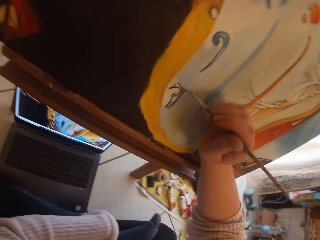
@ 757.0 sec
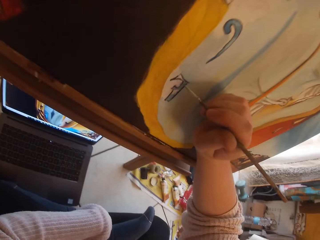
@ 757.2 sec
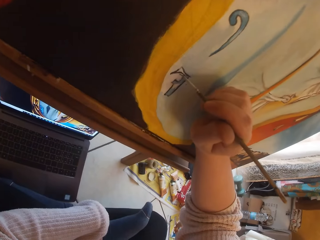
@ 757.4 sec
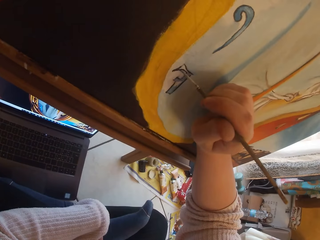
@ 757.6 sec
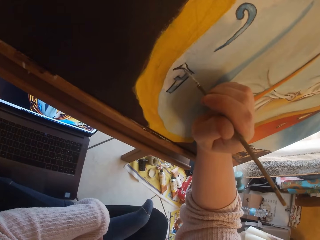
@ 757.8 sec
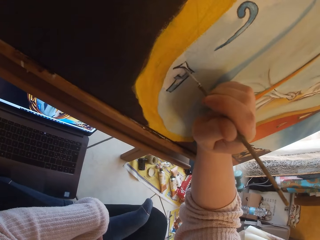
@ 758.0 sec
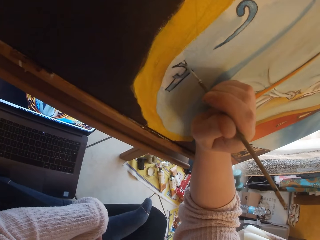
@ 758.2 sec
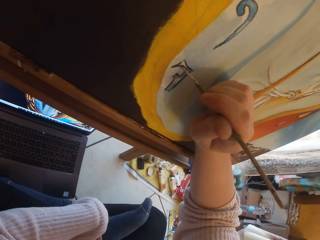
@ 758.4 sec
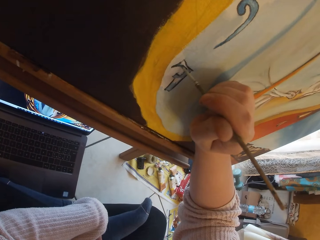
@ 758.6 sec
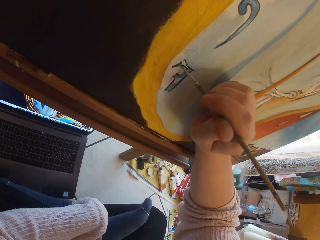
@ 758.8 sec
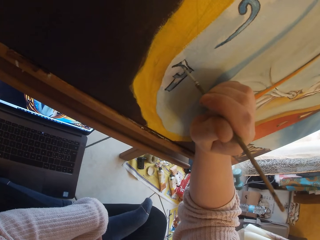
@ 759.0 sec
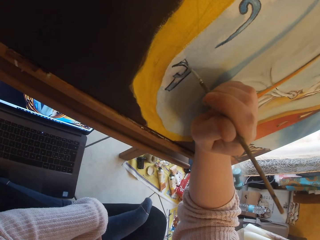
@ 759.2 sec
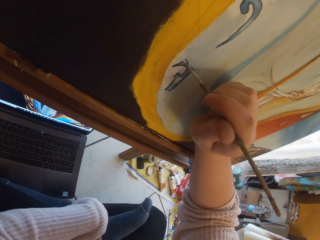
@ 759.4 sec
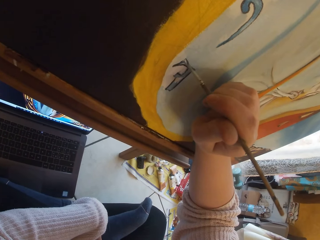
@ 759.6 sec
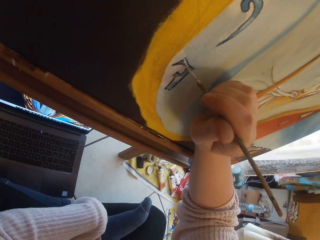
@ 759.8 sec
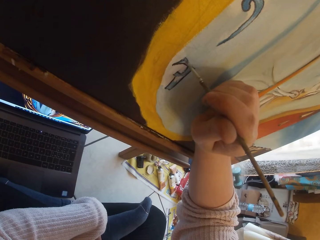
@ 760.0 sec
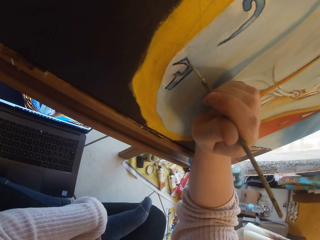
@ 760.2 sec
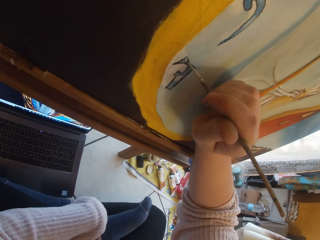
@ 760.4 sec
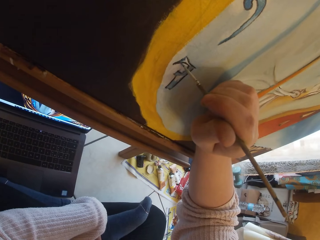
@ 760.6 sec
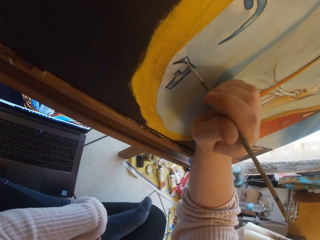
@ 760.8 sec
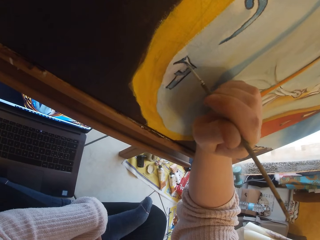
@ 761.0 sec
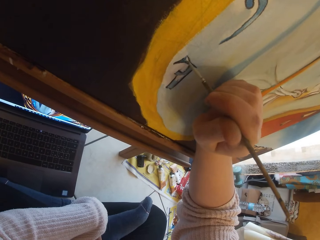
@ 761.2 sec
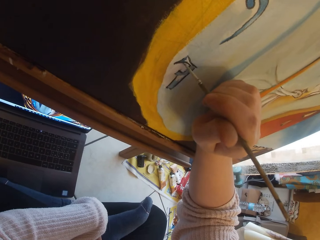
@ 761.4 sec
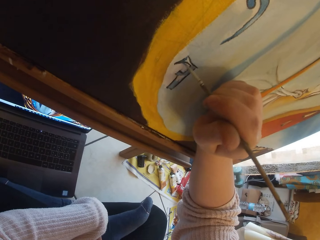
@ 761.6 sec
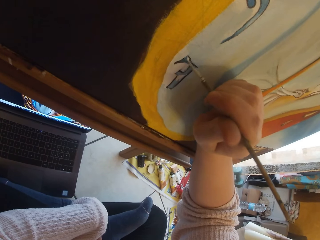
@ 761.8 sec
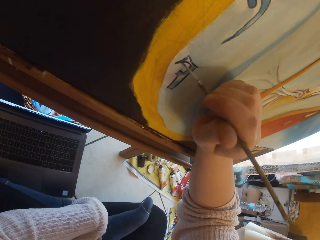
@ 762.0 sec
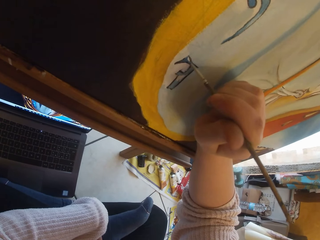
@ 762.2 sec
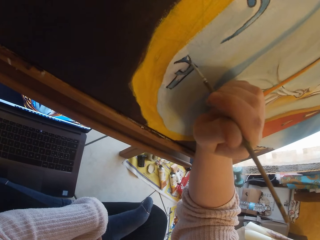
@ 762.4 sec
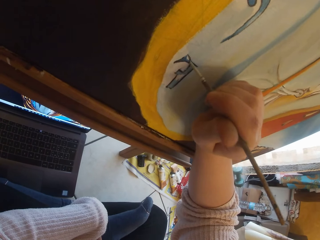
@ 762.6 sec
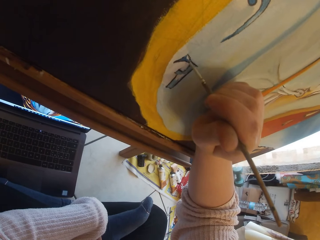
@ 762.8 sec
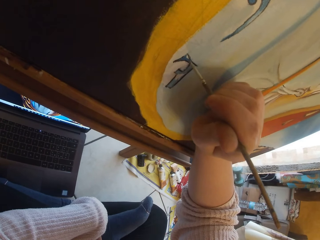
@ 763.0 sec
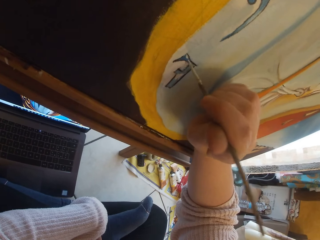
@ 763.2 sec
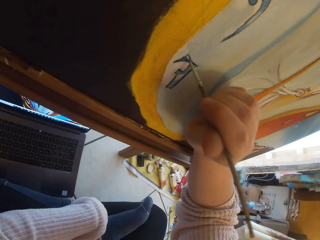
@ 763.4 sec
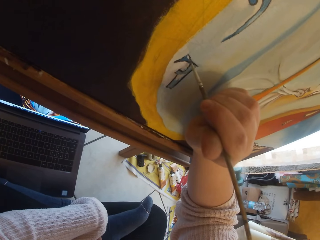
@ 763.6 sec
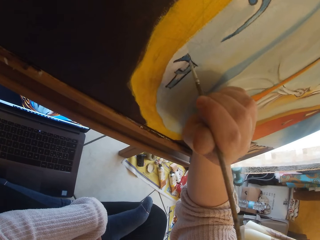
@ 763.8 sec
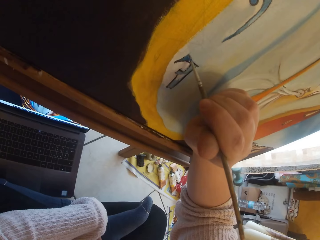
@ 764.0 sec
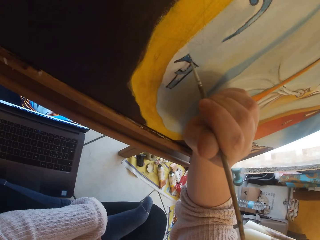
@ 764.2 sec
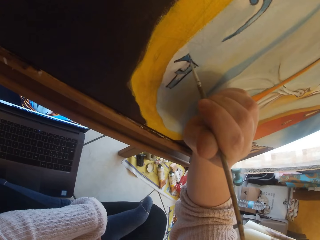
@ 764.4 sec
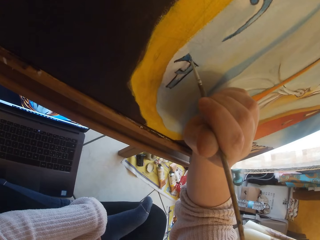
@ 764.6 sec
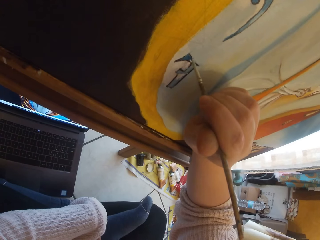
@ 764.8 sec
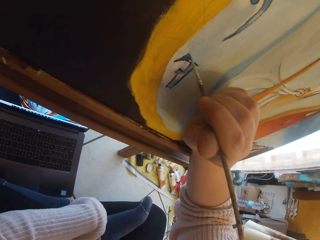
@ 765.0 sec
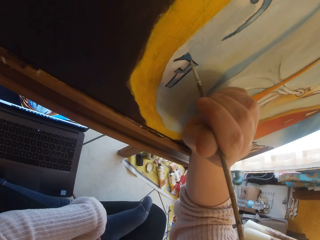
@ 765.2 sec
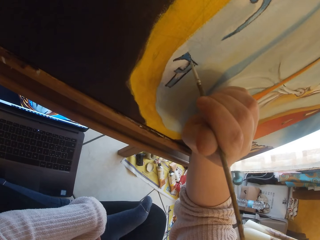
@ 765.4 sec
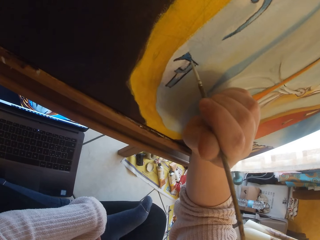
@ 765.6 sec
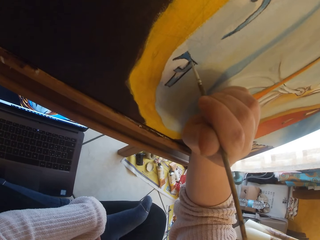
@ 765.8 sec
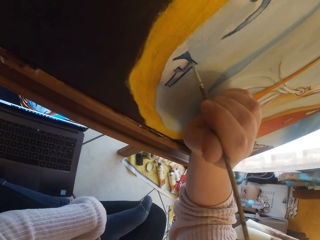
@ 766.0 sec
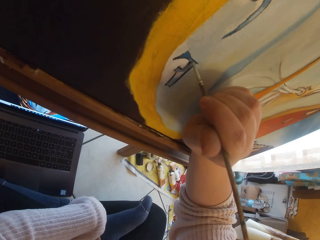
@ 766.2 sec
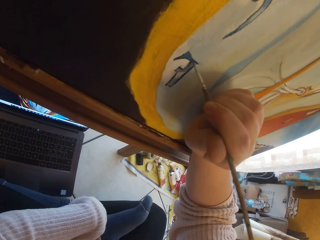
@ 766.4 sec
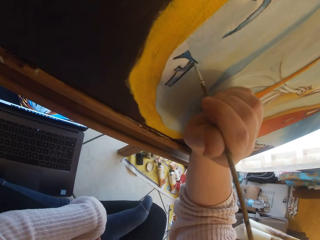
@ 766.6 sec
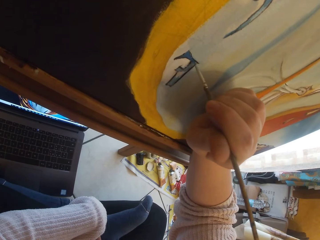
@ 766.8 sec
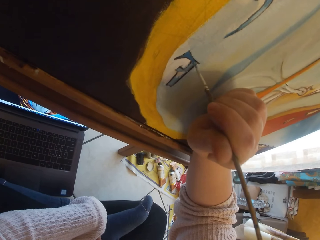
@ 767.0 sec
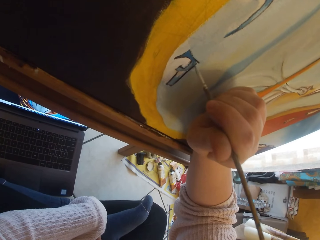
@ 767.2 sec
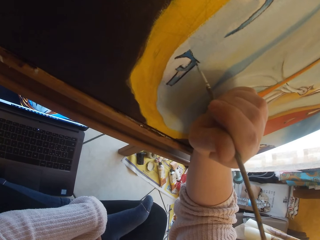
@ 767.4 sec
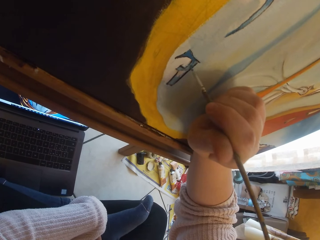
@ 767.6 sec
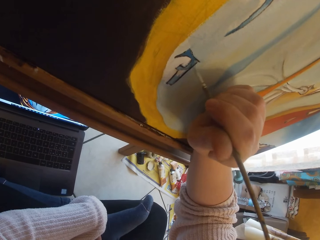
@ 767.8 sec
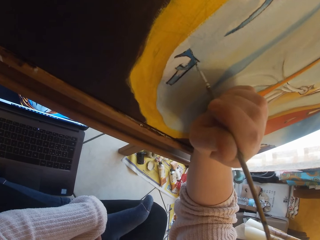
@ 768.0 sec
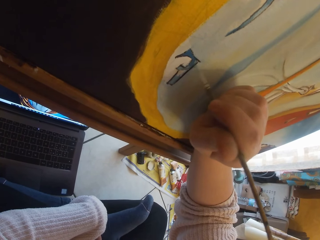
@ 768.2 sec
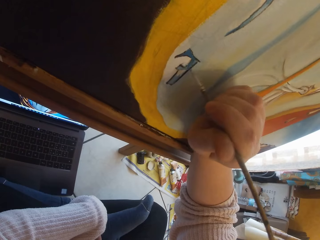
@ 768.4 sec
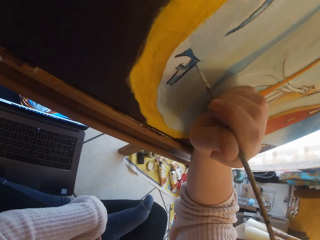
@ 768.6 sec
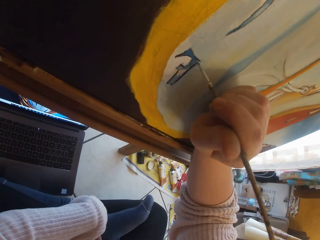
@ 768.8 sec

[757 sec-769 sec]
The camera wearer paints the image from the laptop on the ground on the canvas with the paintbrush in her right hand.

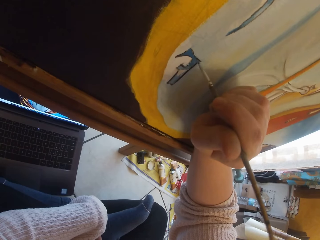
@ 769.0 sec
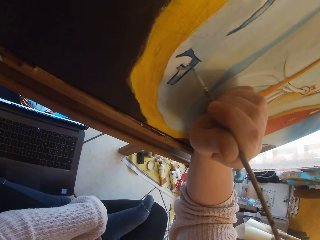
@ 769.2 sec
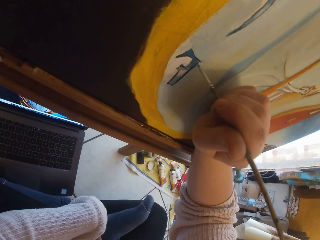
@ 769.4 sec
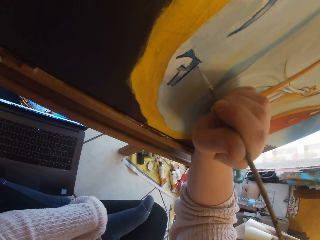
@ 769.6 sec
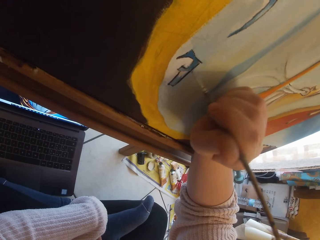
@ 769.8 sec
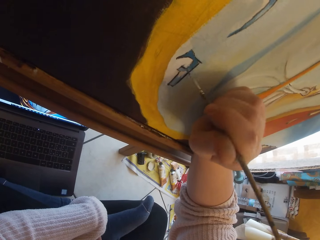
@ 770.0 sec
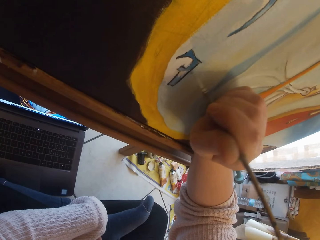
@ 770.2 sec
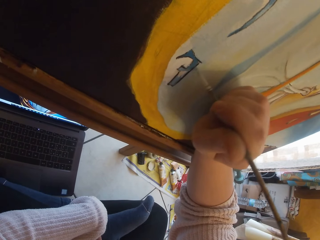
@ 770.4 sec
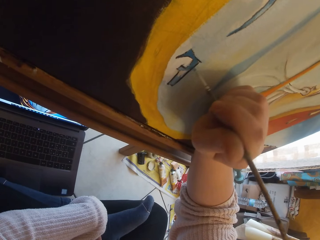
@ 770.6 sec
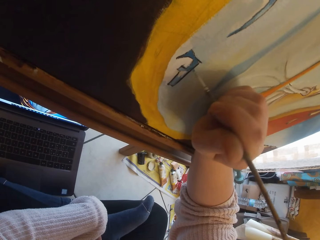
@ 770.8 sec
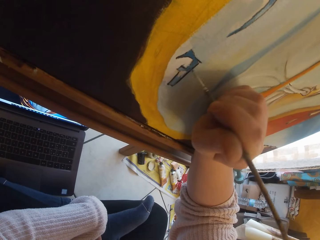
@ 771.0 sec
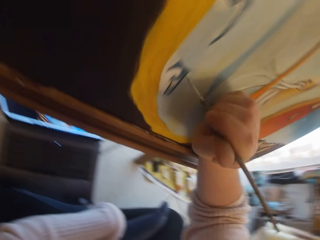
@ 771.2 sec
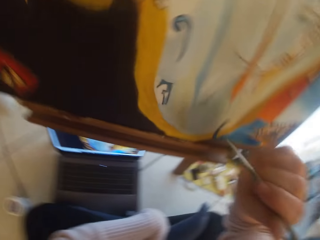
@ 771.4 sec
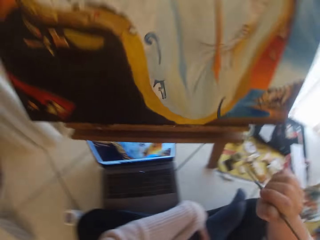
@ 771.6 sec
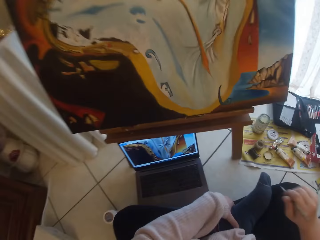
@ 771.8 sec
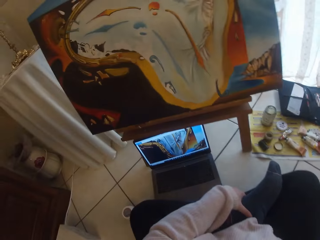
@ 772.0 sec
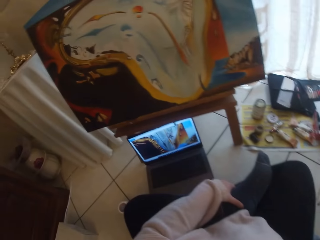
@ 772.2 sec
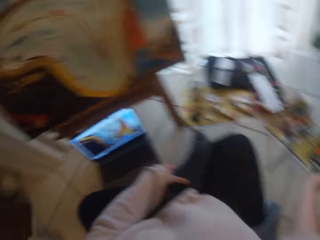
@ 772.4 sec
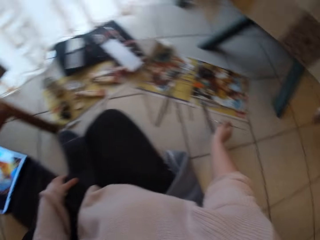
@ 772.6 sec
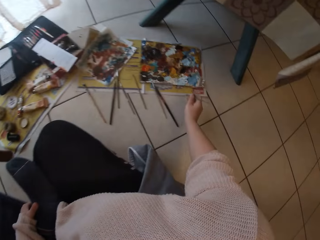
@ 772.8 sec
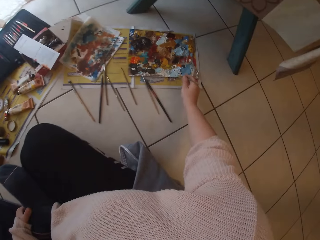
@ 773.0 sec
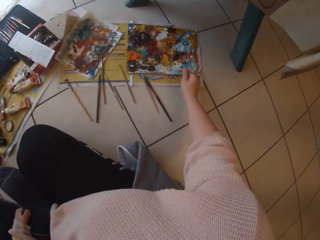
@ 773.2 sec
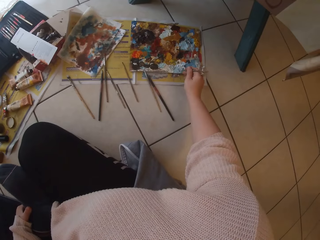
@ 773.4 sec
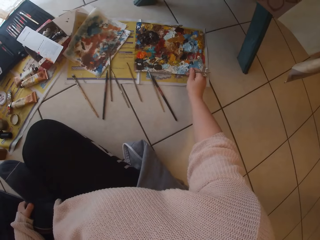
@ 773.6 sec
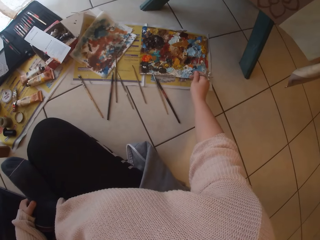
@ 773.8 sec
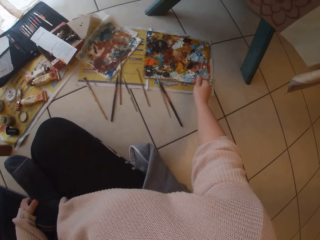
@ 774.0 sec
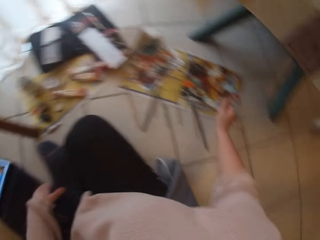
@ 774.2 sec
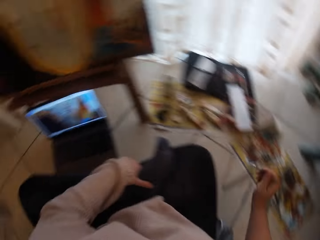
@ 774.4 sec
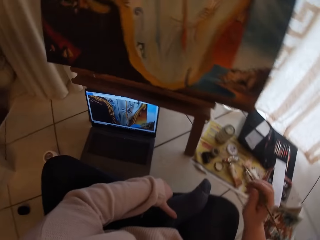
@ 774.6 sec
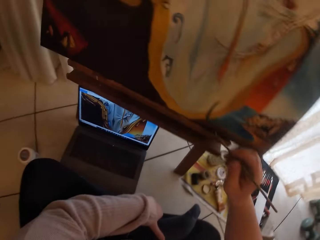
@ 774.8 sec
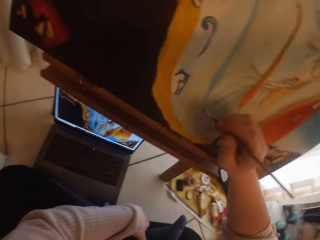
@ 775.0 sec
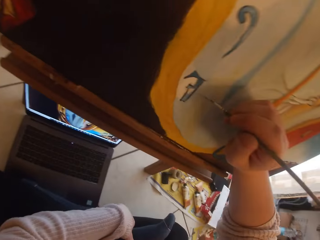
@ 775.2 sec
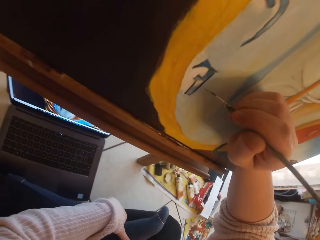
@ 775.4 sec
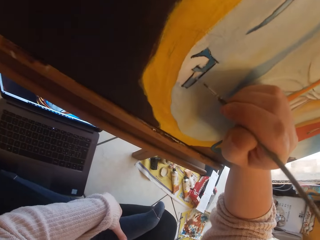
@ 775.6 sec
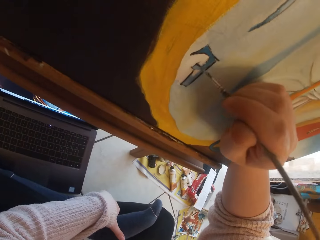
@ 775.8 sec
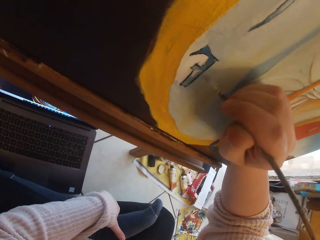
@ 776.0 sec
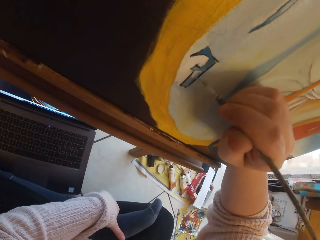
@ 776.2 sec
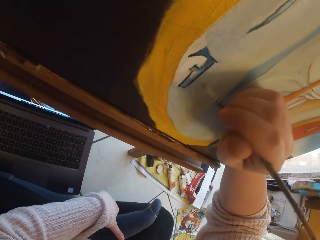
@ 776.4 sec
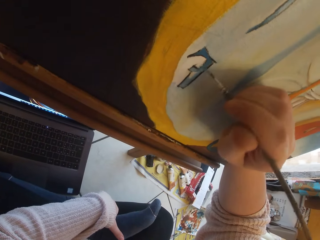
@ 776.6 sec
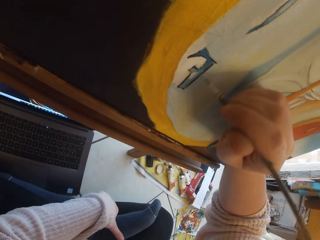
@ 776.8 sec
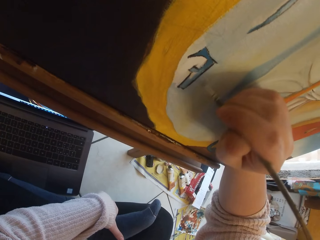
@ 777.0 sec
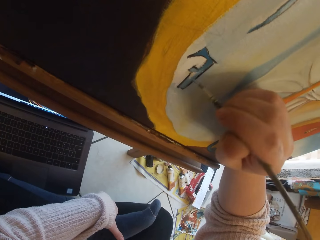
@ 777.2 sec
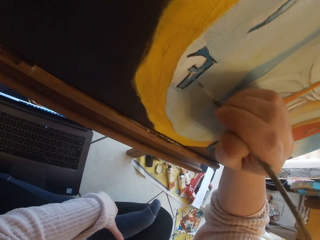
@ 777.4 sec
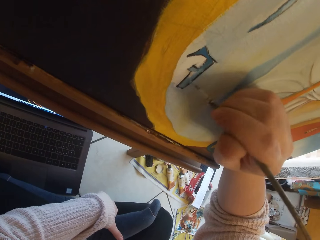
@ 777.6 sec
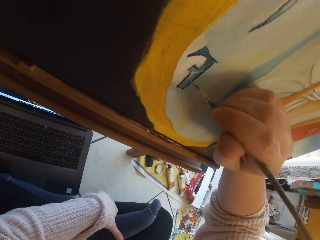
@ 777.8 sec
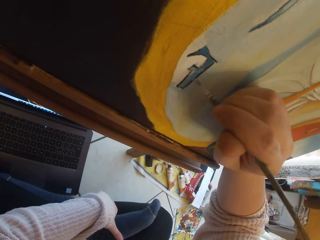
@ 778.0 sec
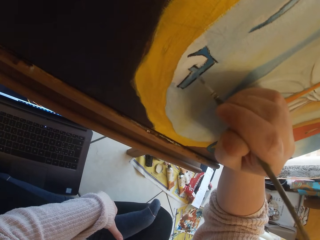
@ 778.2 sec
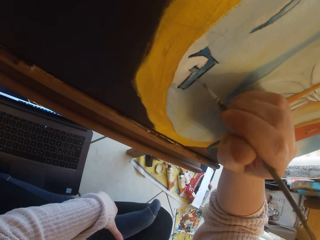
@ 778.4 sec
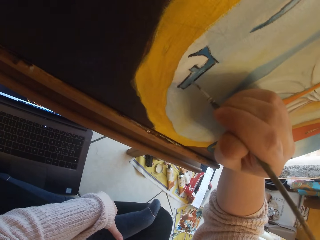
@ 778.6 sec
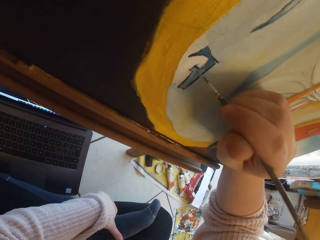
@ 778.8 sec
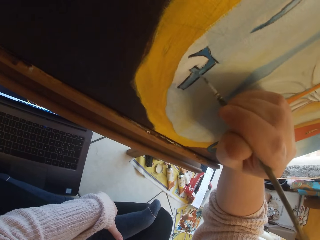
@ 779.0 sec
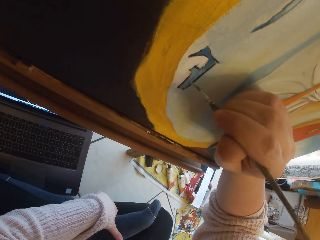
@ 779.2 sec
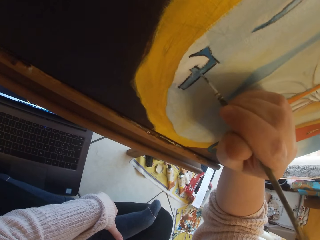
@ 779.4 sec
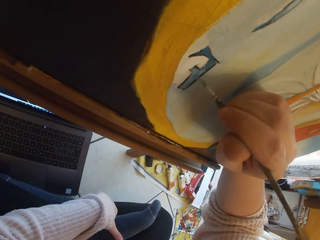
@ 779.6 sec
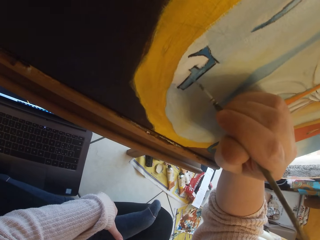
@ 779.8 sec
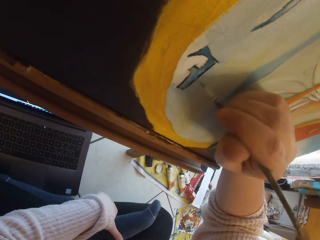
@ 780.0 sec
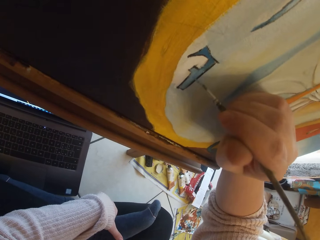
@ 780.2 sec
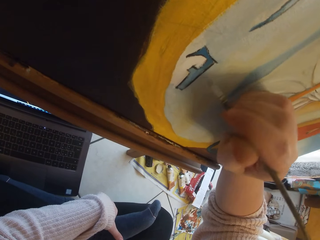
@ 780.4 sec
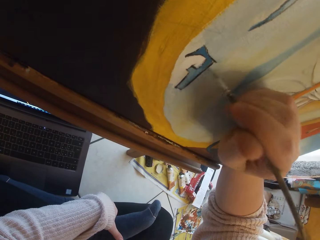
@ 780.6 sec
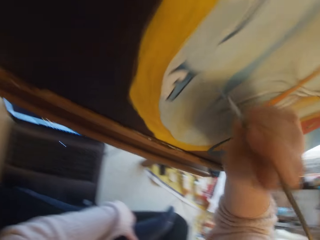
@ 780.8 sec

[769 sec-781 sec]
The camera wearer removes the brush from the painting. She scoops paint from the pallet on the ground with the paintbrush in her right hand. She paints the image from the laptop on the ground on the canvas with the paintbrush in her right hand.
